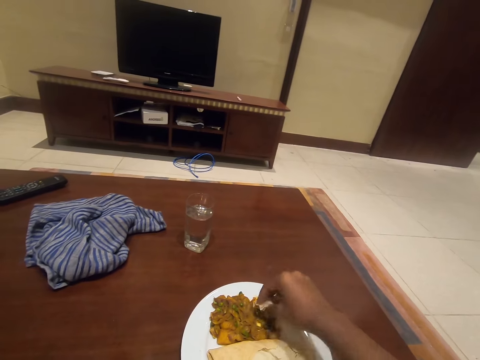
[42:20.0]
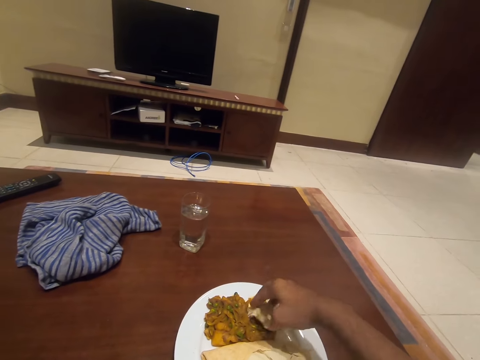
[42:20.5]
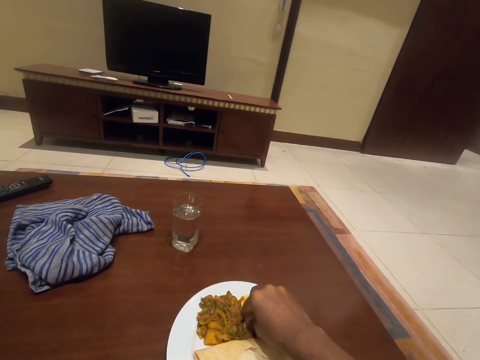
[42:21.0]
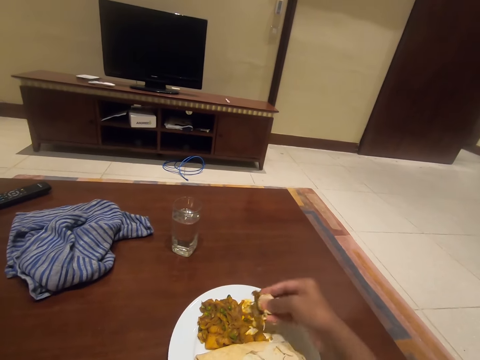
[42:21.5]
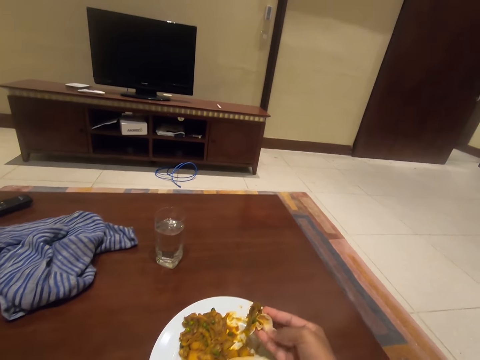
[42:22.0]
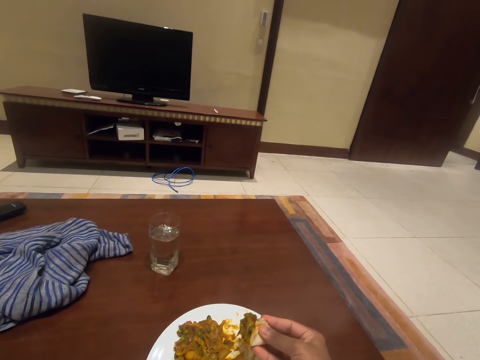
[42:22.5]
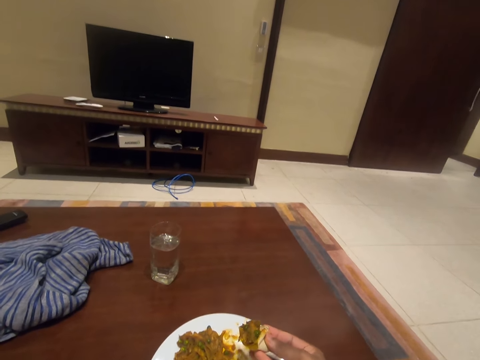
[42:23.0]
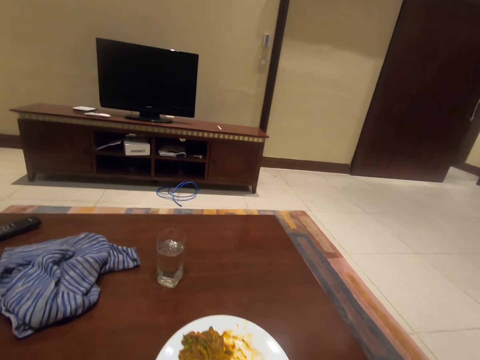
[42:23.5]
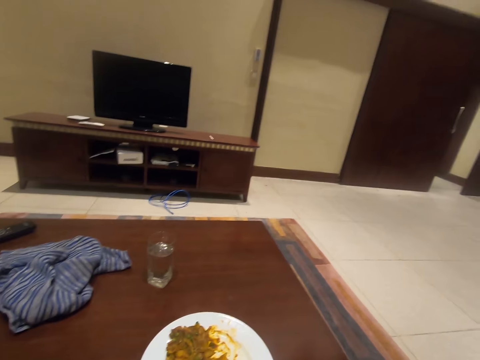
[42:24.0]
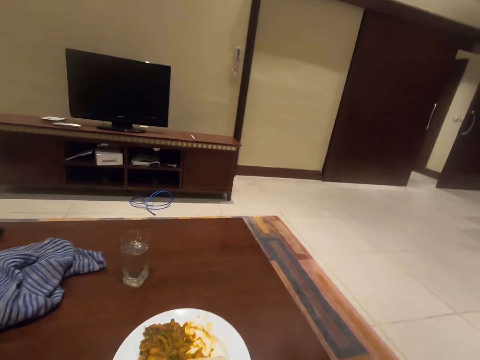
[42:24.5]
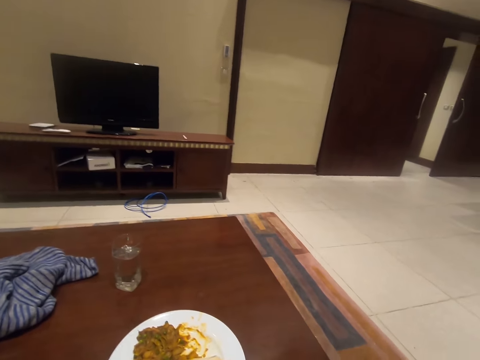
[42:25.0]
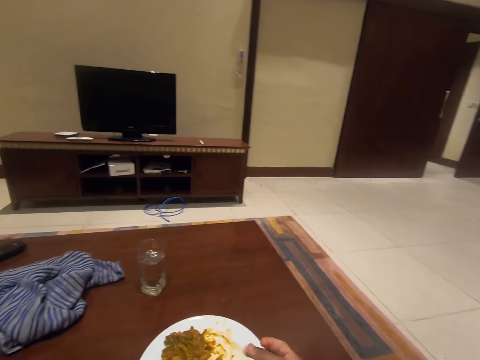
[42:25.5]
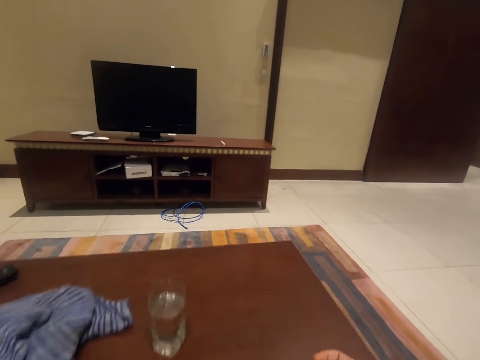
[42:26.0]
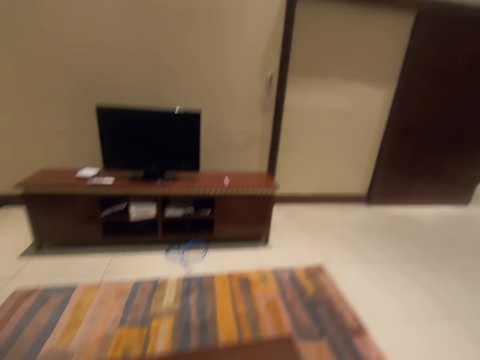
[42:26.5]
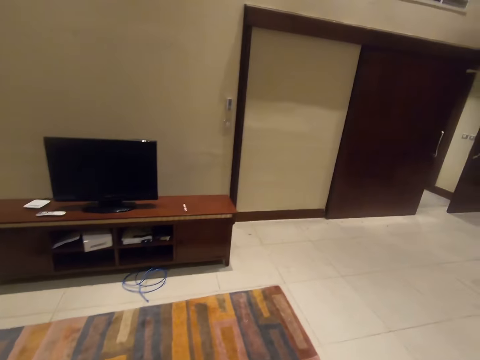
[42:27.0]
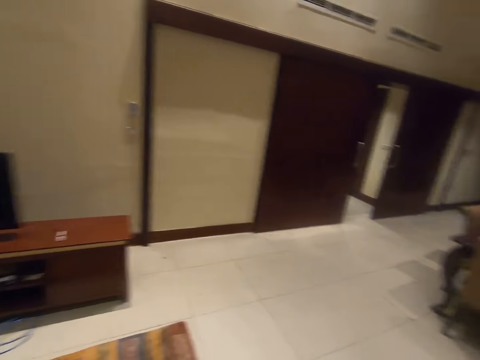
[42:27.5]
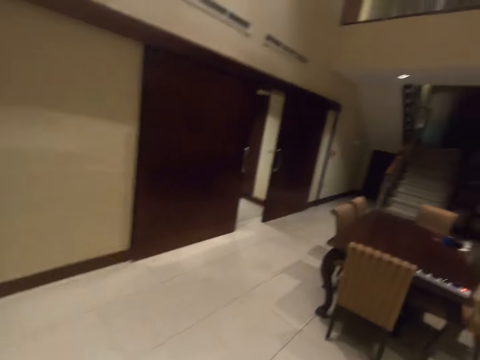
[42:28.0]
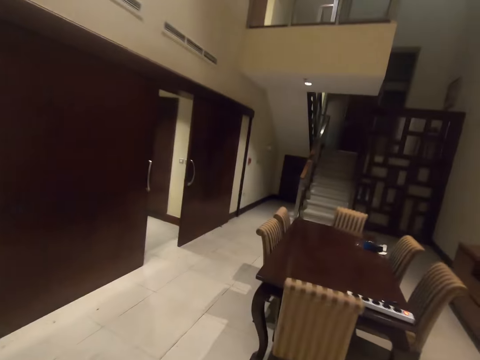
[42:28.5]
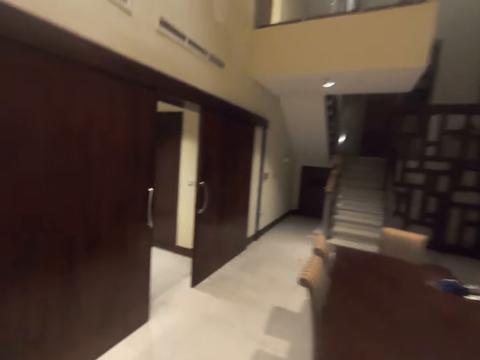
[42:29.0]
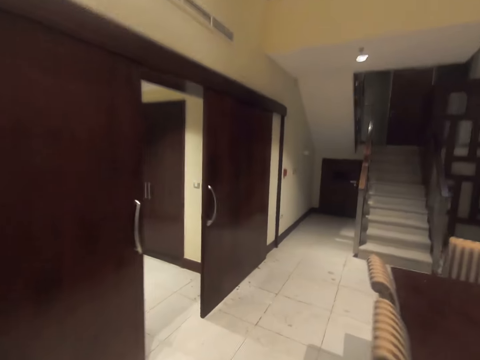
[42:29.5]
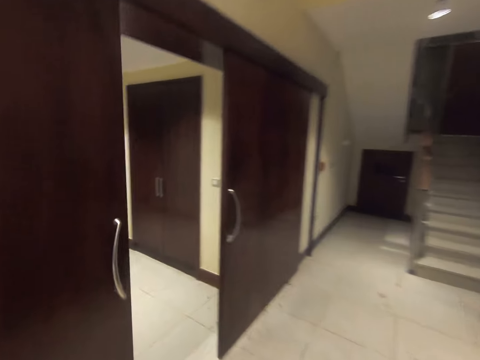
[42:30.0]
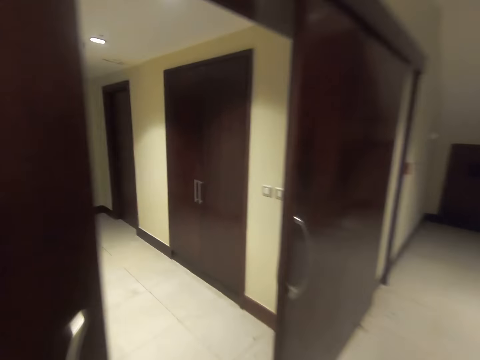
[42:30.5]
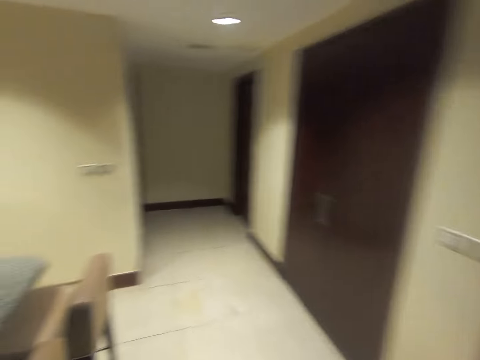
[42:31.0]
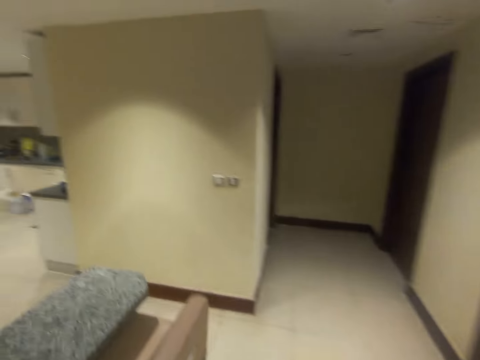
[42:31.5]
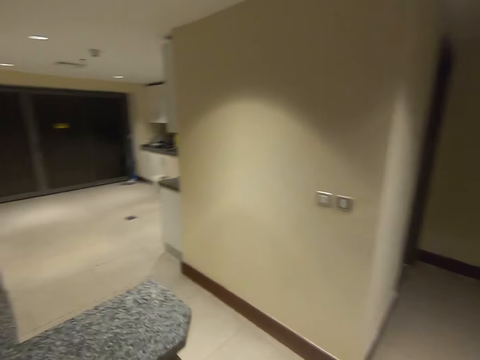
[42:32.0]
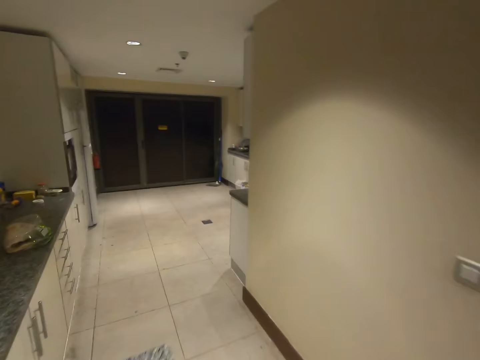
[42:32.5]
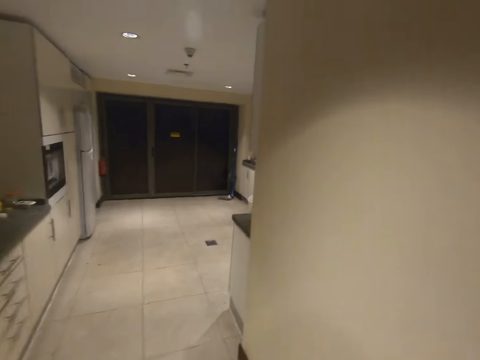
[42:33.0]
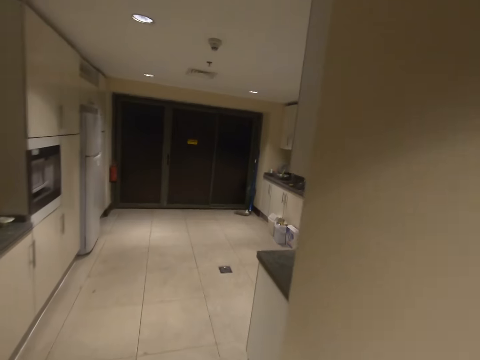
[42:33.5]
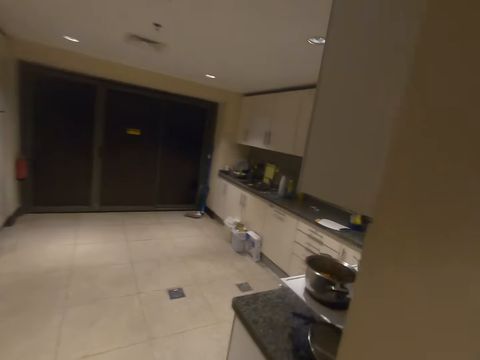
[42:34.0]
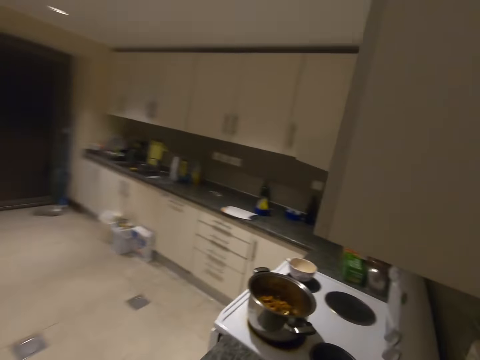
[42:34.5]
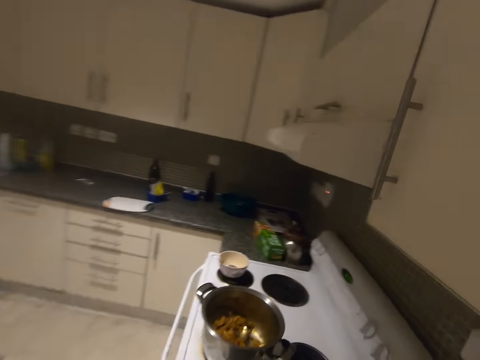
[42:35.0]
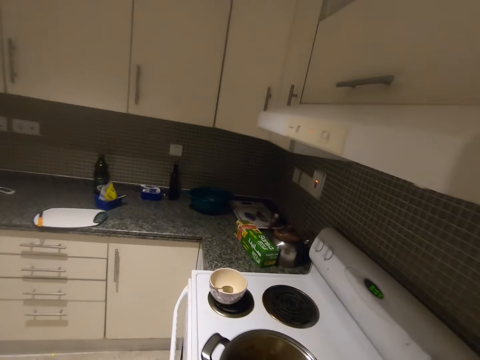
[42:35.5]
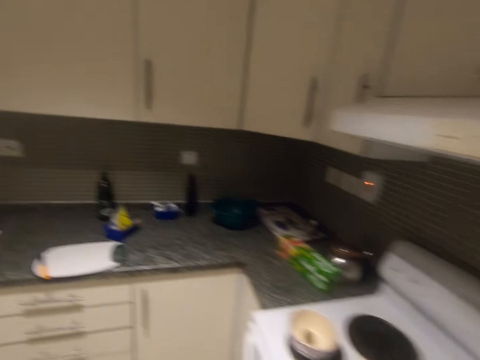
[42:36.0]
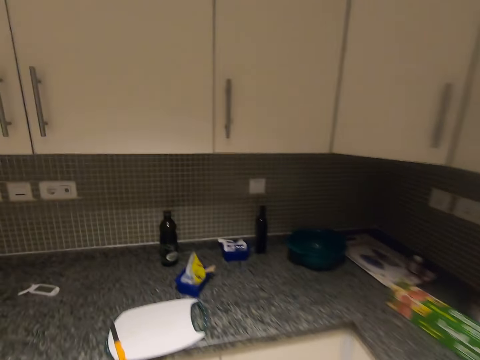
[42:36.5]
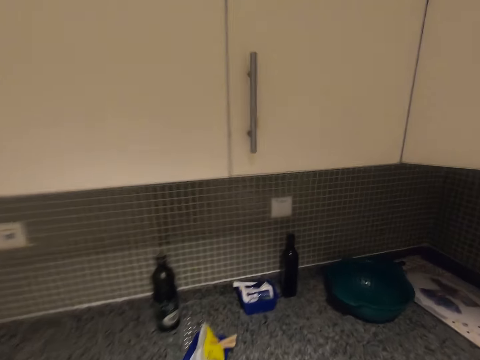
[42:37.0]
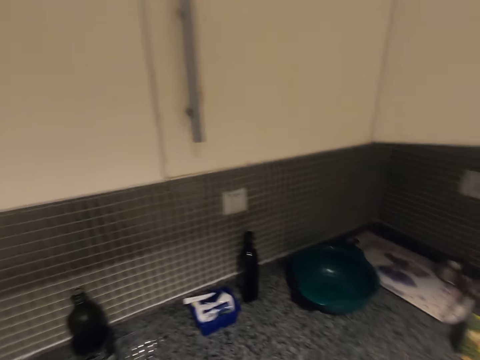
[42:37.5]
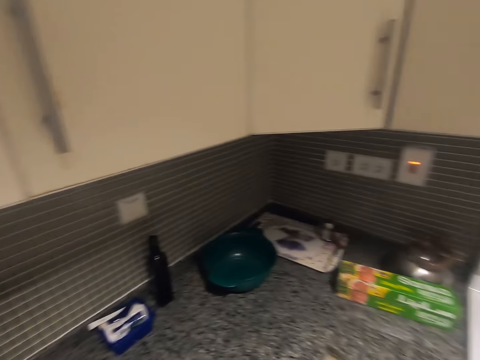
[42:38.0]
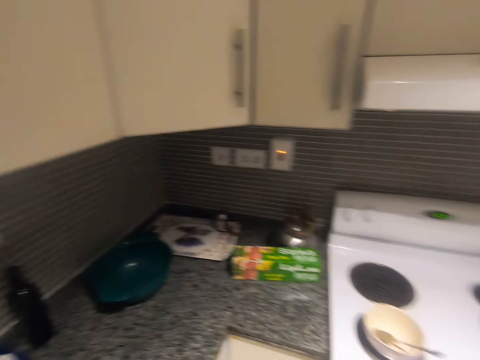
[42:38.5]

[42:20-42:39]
The camera wearer eats food. They stand from the table. They walk in the house. They walk to the kitchen.

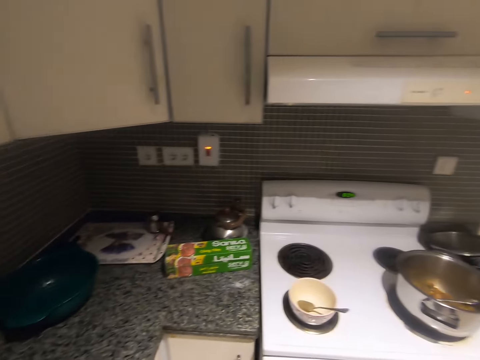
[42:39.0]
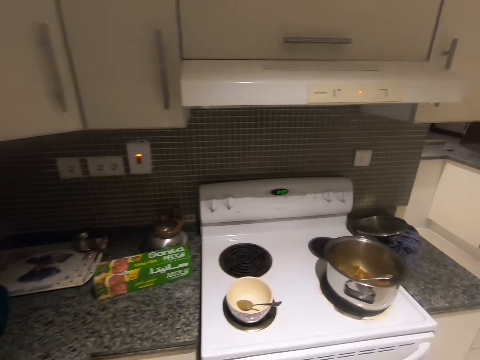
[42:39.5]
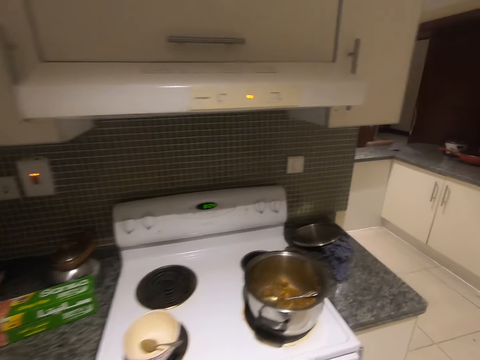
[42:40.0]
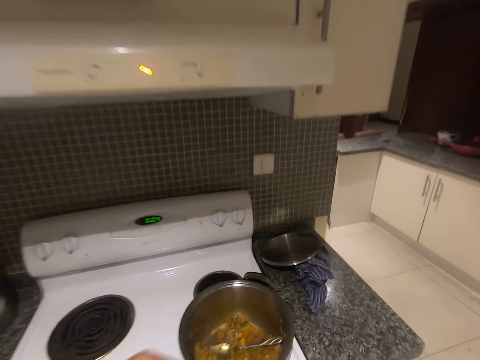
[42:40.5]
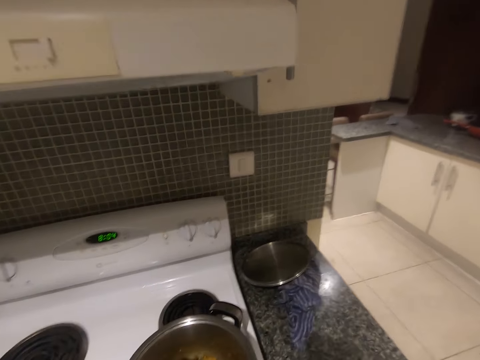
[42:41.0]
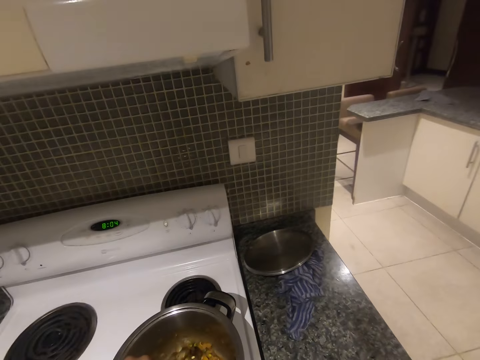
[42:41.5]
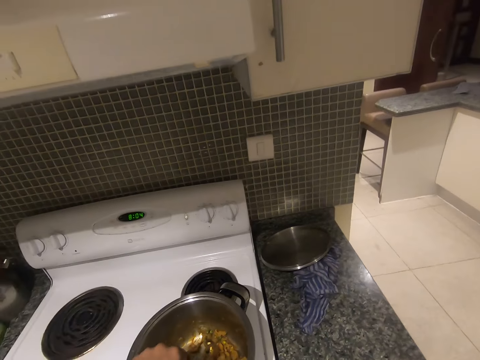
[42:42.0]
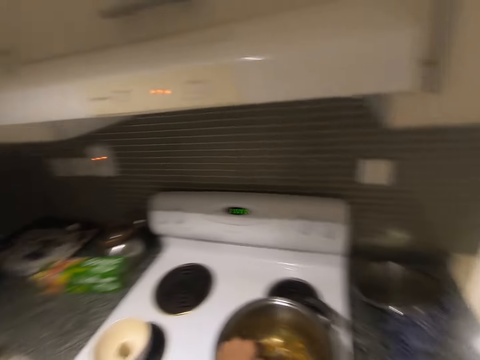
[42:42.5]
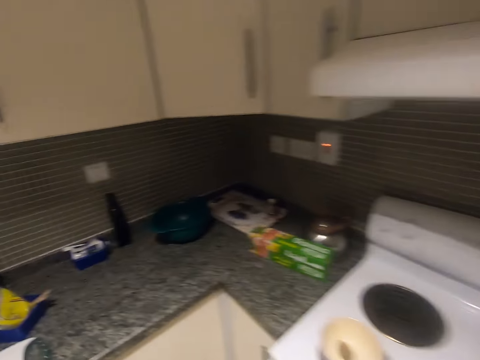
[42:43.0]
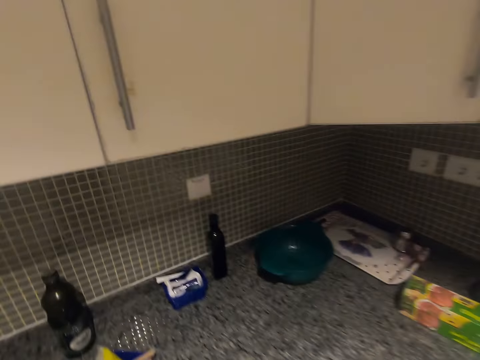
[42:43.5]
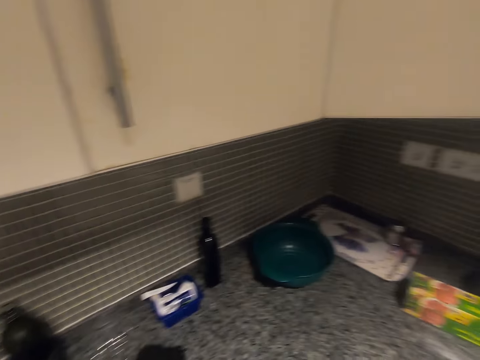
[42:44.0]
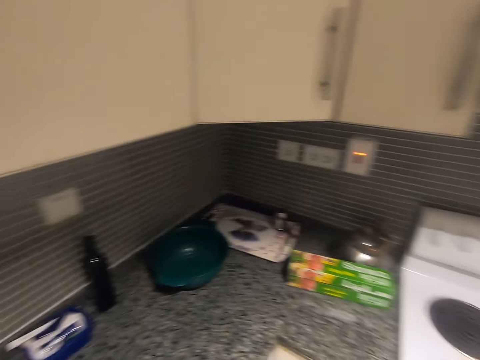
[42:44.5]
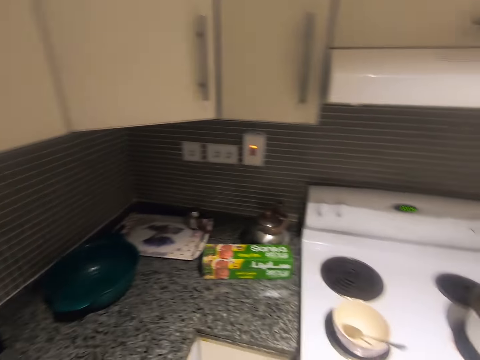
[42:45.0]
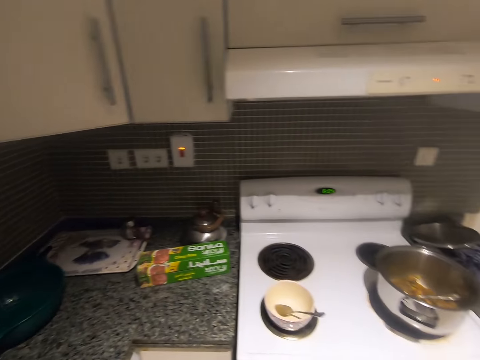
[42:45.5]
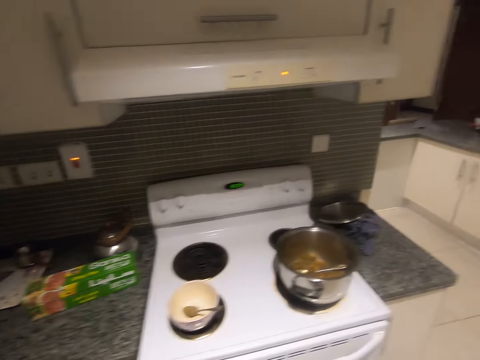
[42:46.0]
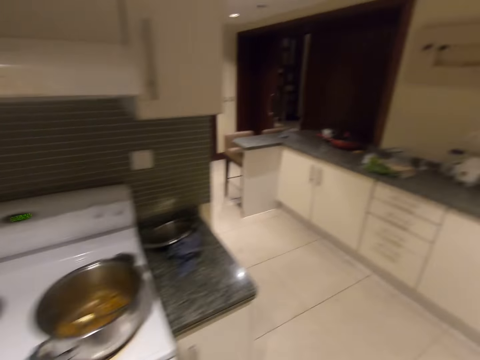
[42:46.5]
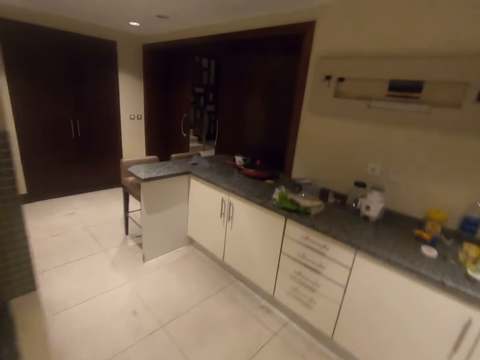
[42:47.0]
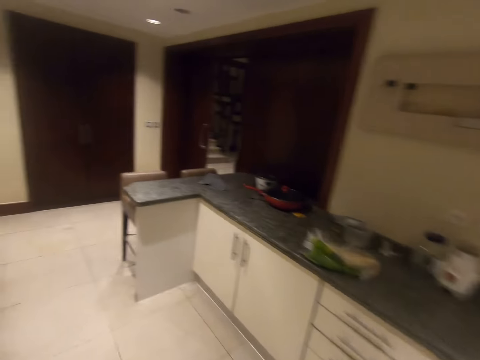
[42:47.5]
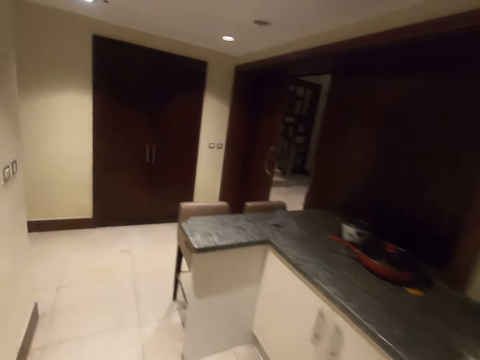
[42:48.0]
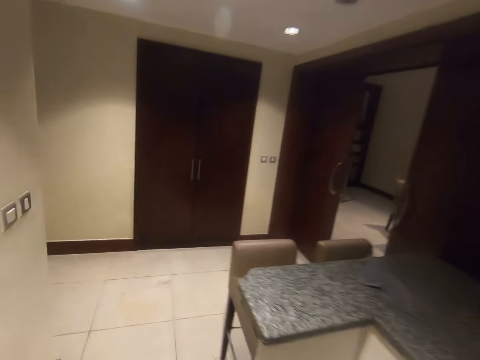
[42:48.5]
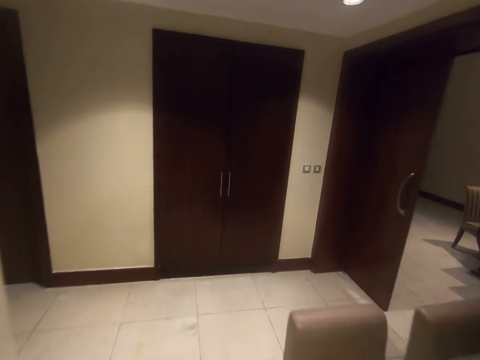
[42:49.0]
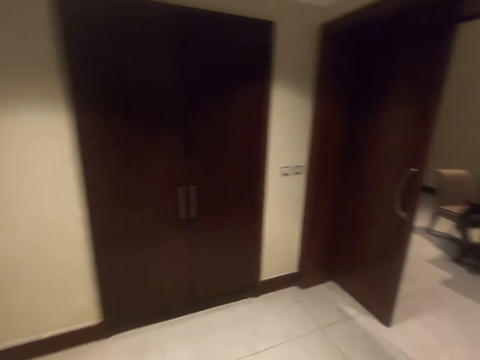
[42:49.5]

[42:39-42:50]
The camera wearer picks up a spoon from a cooking pot. They stir stew in the pot. They turn in the kitchen. They walk out of the kitchen back to the living room.
